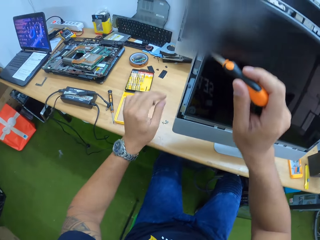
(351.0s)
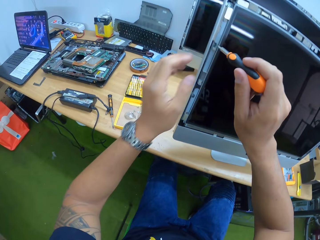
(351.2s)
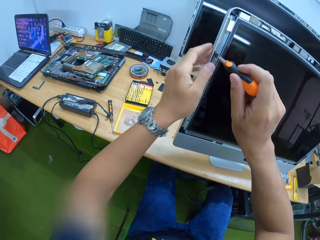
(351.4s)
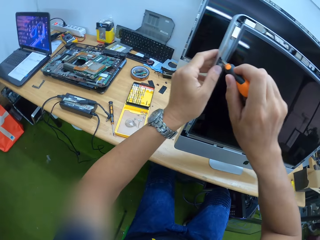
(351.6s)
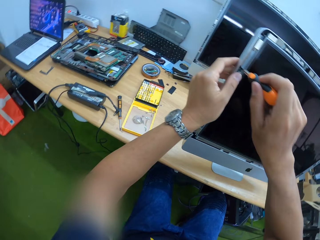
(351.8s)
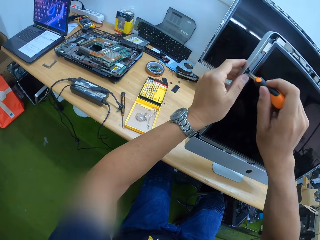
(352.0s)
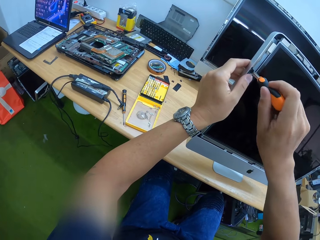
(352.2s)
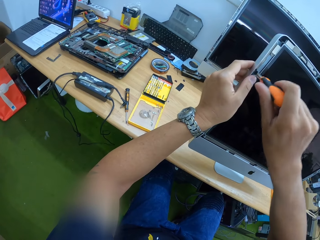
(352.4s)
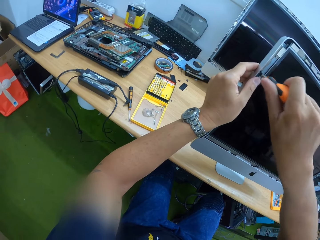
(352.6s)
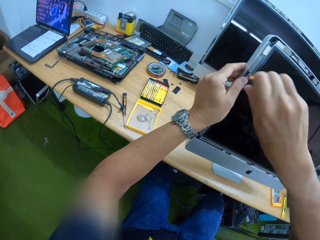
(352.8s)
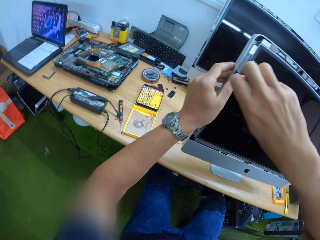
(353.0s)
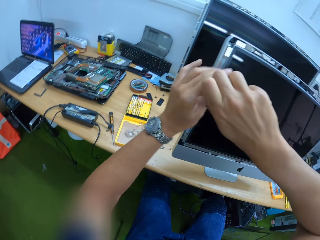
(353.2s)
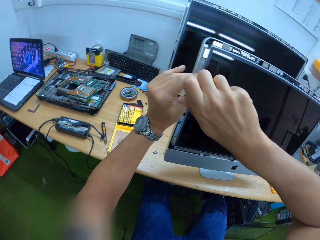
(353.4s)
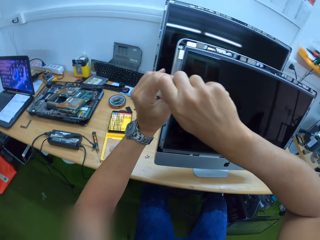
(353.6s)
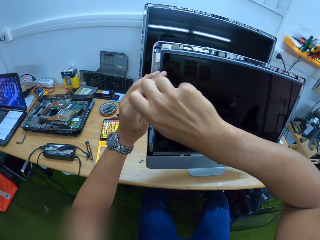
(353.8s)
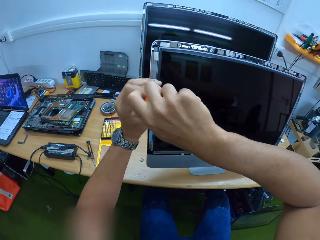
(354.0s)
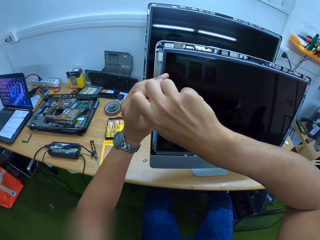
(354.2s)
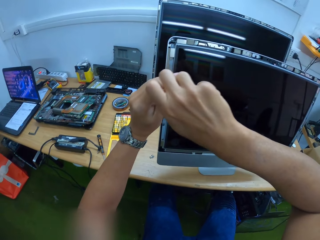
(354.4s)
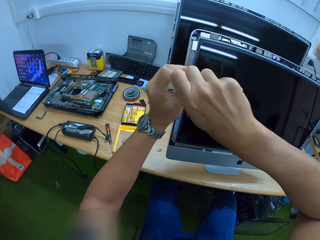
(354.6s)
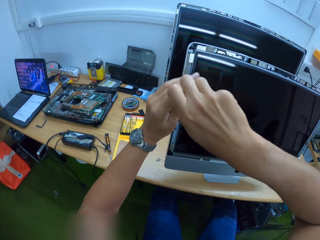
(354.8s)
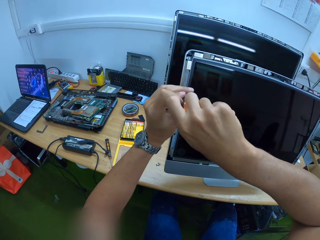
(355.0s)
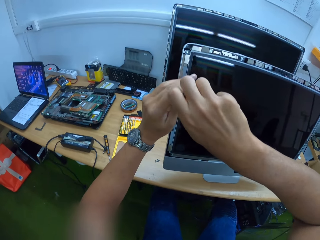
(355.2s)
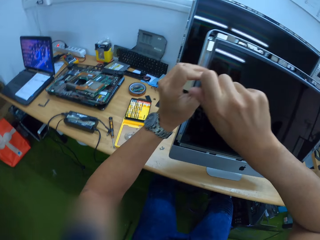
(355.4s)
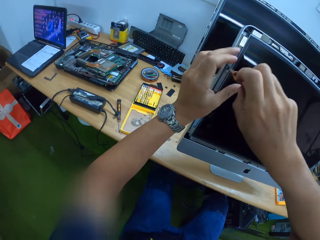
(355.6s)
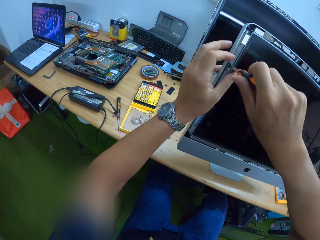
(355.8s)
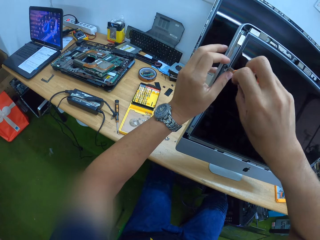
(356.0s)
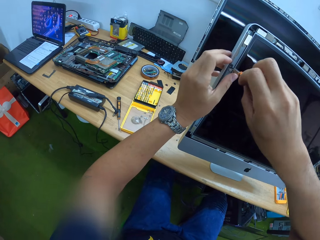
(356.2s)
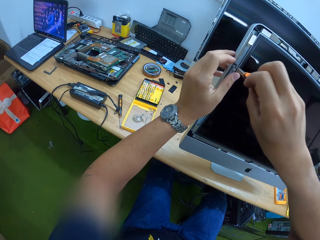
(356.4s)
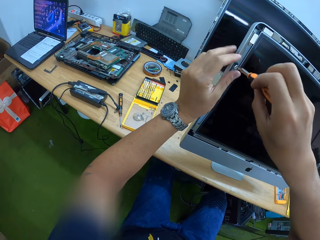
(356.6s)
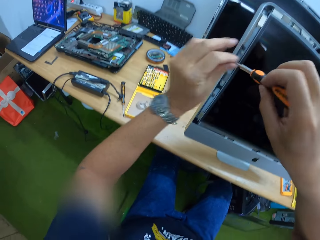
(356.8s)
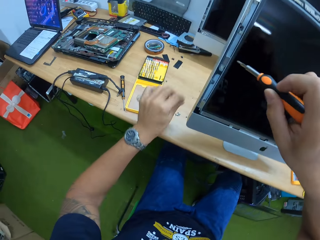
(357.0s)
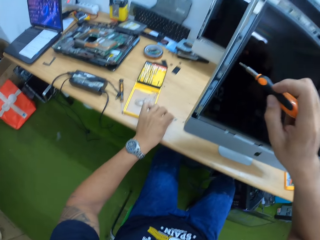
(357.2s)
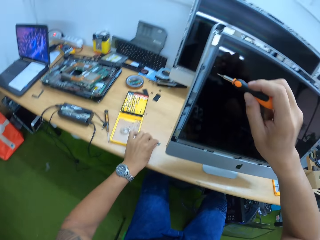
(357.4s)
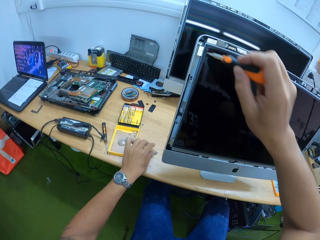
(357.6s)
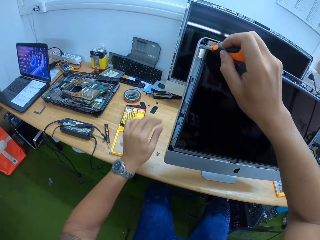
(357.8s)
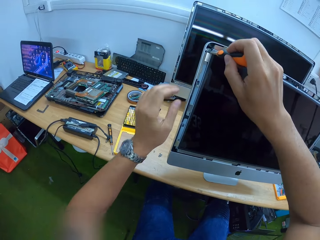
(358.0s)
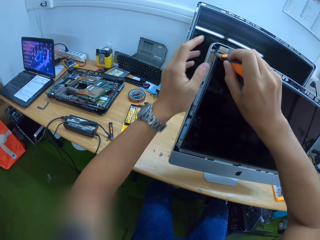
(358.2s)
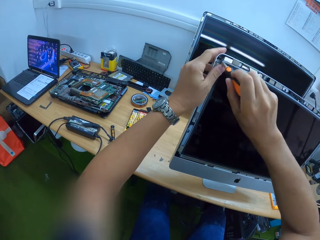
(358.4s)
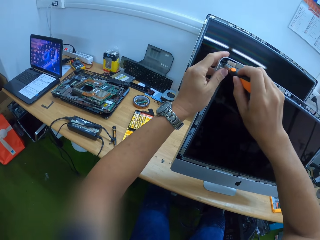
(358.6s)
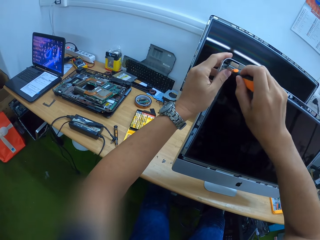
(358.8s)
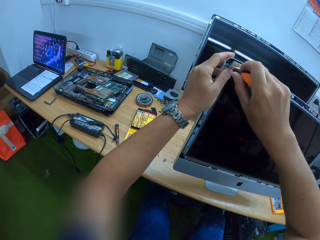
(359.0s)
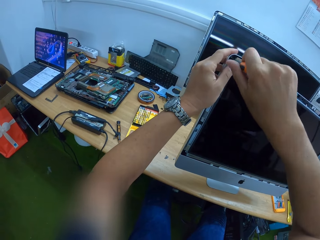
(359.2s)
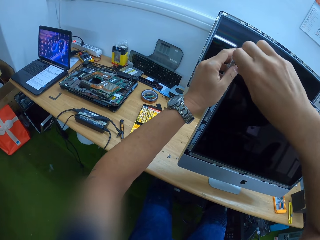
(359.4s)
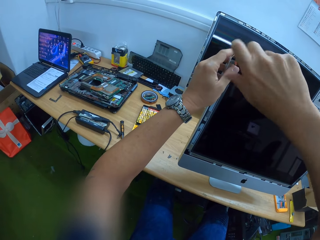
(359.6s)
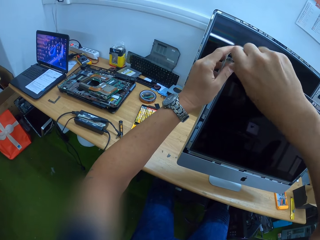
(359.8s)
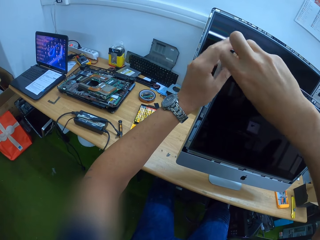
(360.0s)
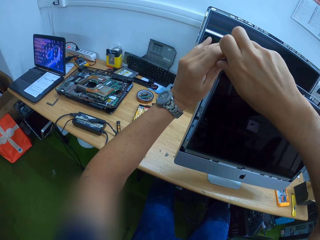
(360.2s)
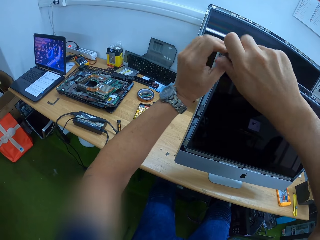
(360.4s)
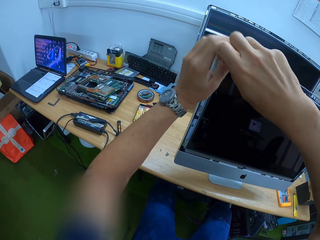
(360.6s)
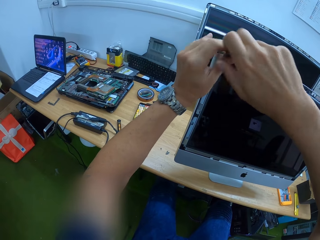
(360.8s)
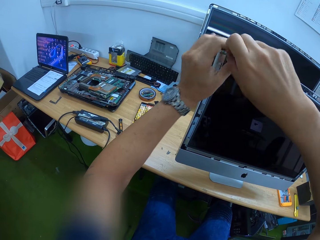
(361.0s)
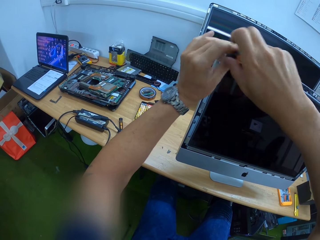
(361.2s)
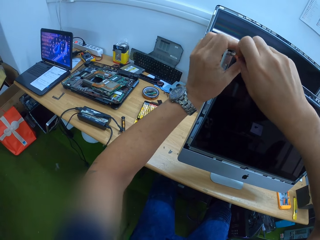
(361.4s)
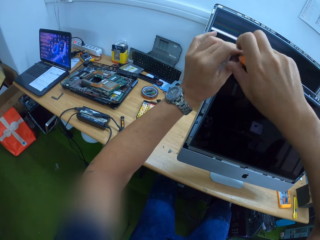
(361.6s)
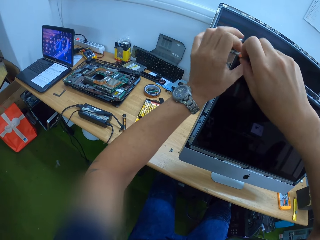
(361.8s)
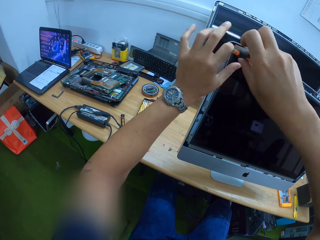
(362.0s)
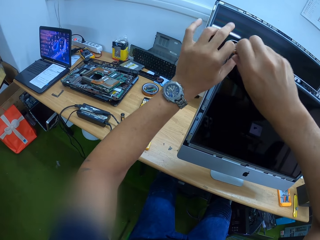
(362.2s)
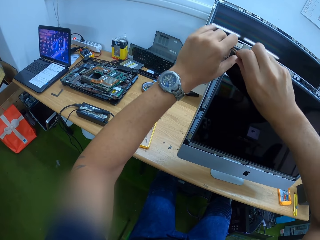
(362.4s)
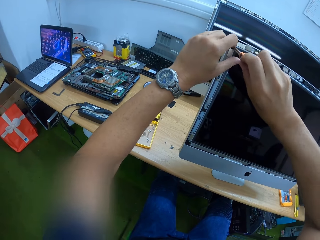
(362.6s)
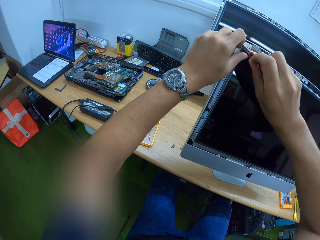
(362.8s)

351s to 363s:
The camera wearer holds the monitor on the table with his left hand. He unscrews a screw in the monitor on the table with the screwdriver in his right hand. He turns the screwdriver with both hands. He places the screw in his left hand. He places the screw on the table with his left hand. He unscrews a screw in the monitor on the table with the screwdriver in his right hand. He holds the monitor on the table with his left hand. He turns the screwdriver with both hands.

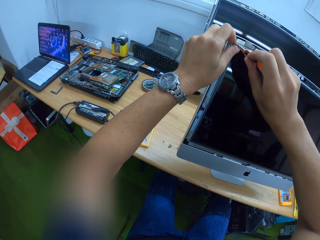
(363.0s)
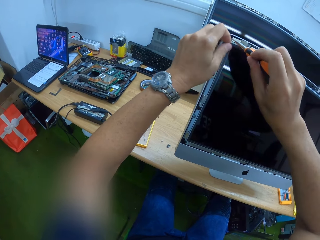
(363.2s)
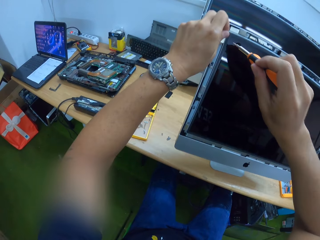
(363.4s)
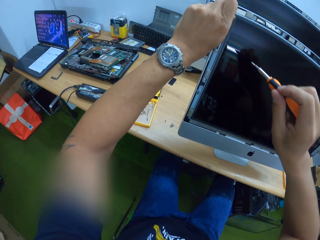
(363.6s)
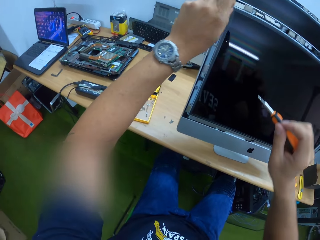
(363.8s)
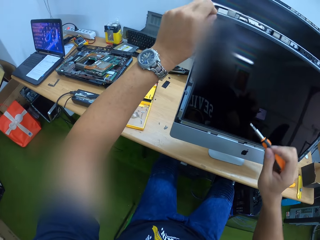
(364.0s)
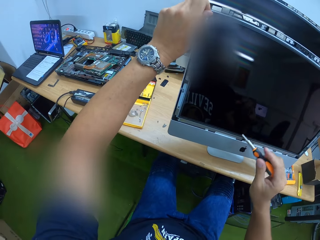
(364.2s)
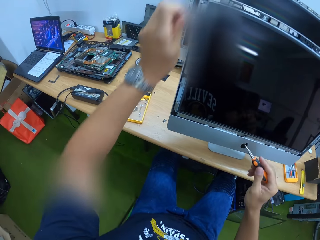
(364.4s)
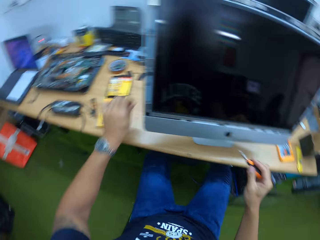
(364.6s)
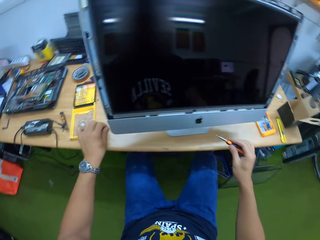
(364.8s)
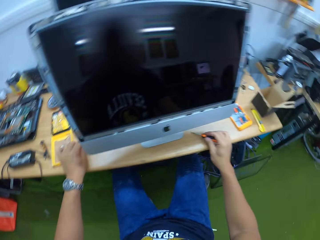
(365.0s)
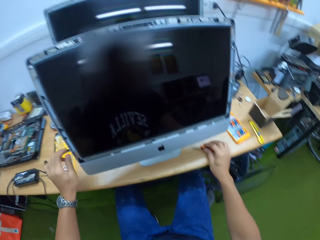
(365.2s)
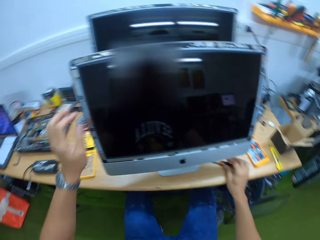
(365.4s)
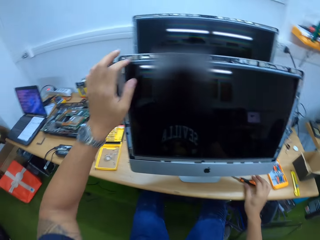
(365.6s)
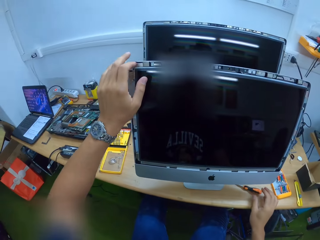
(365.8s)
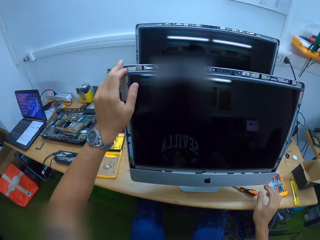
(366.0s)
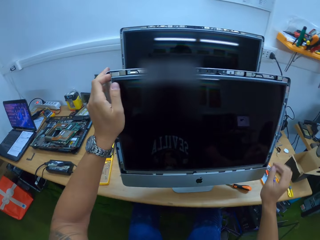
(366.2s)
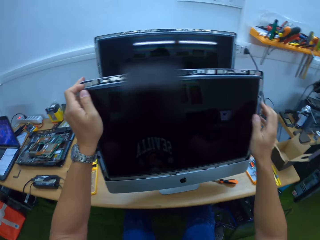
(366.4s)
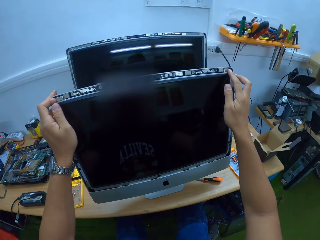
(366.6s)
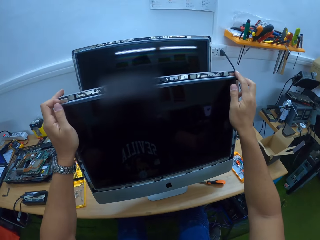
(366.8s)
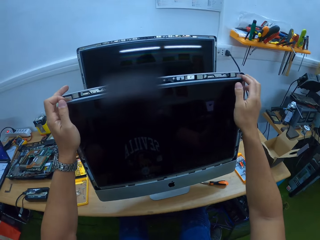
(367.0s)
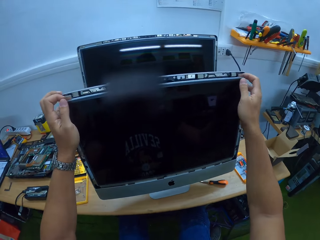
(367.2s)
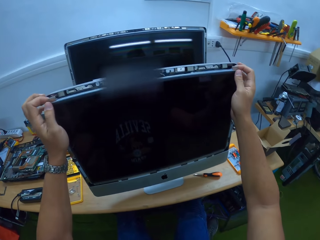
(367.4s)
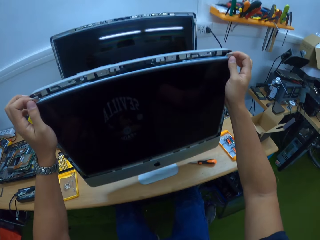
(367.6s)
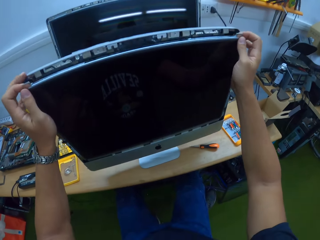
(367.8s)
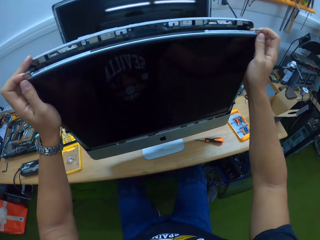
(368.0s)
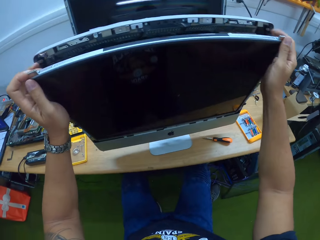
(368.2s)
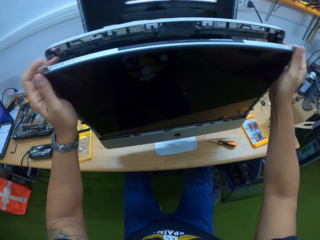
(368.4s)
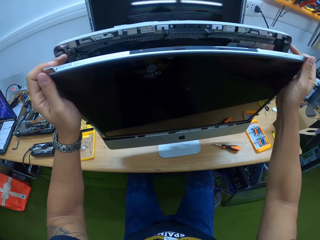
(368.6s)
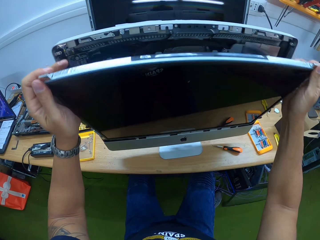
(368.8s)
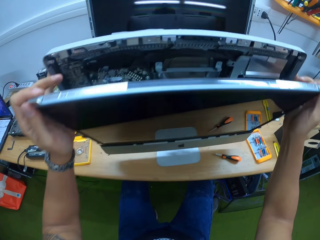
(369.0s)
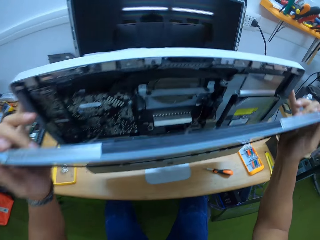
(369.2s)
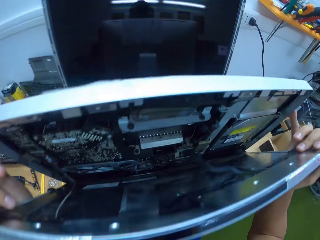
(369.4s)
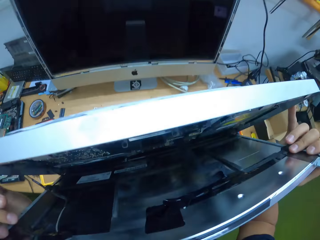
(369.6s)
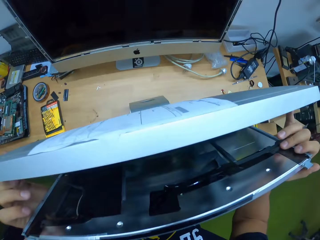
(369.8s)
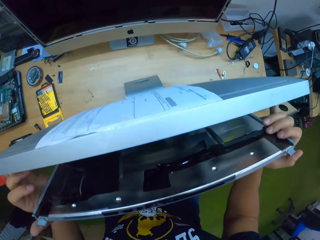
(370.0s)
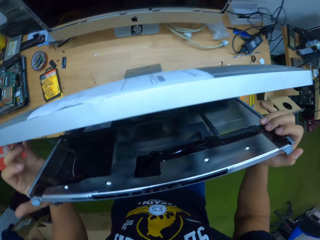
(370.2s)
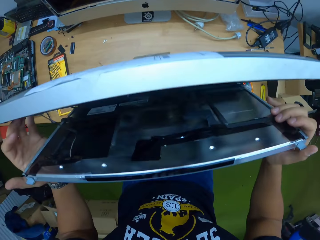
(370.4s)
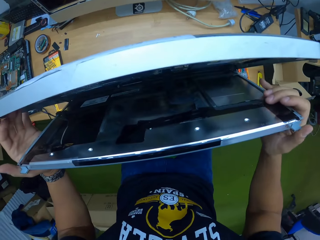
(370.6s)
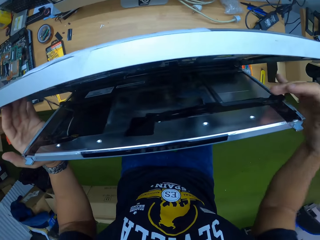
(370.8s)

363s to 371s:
The camera wearer takes out the screw from the monitor with his left hand. He places the screw on the table with his left hand and places the screwdriver on the table with his right hand. He touches the monitor with his left hand. He touches the monitor with his right hand. He pulls out a screen from the monitor with both hands. He holds the monitor with both hands.
